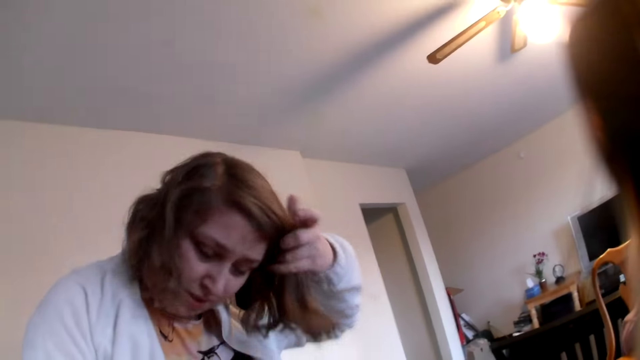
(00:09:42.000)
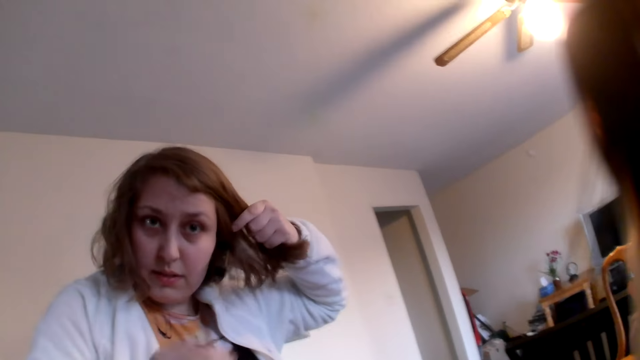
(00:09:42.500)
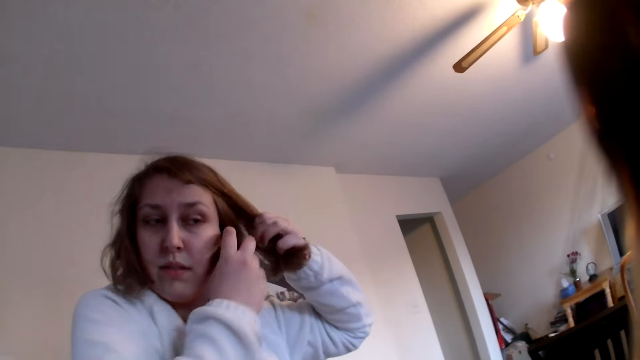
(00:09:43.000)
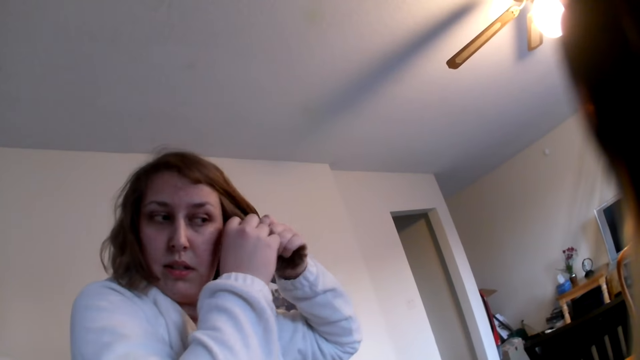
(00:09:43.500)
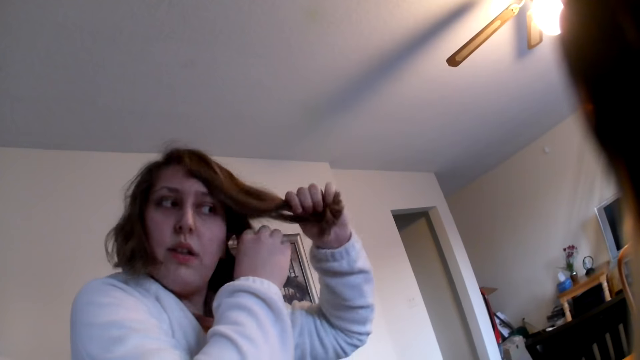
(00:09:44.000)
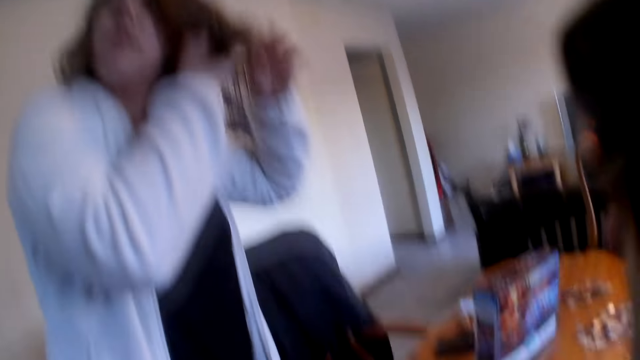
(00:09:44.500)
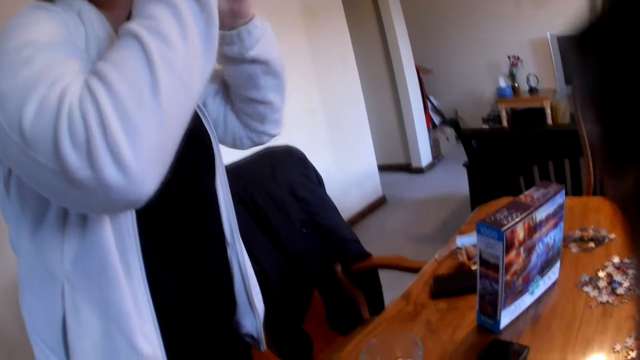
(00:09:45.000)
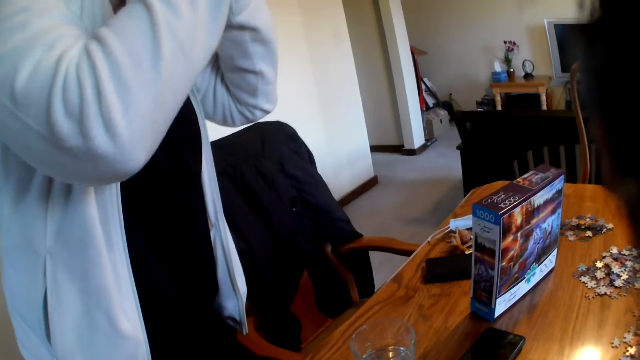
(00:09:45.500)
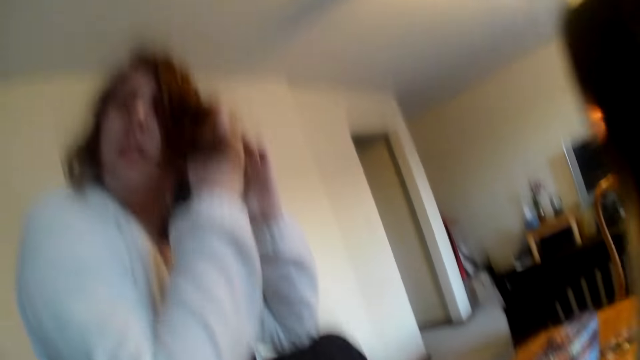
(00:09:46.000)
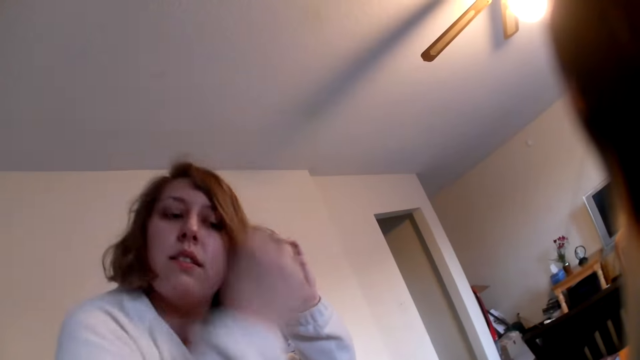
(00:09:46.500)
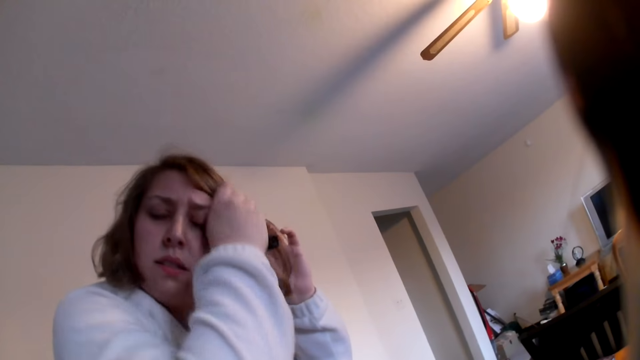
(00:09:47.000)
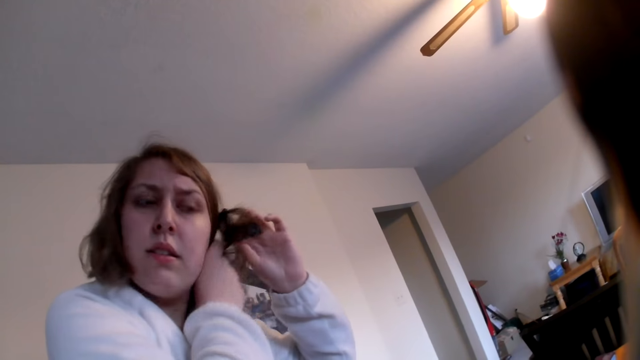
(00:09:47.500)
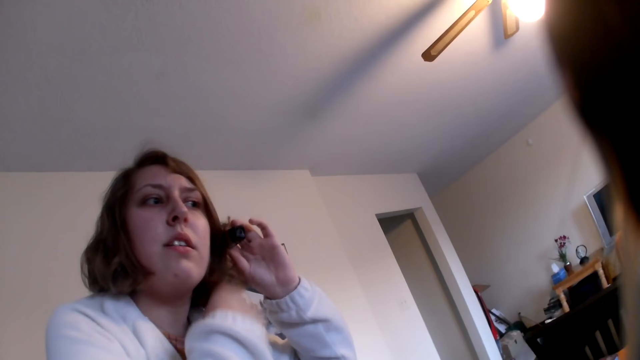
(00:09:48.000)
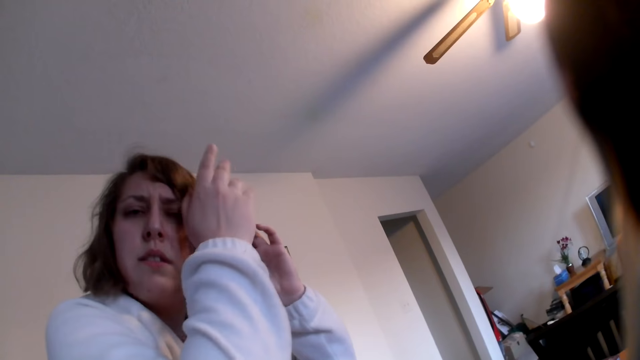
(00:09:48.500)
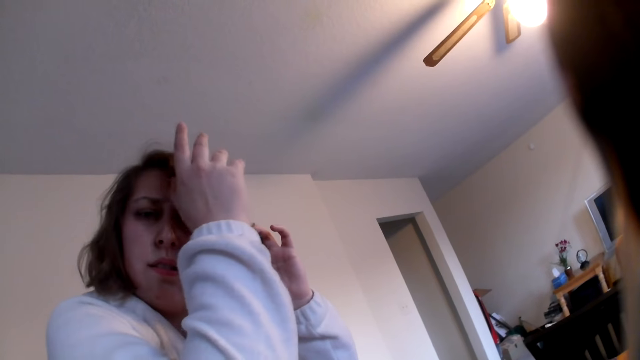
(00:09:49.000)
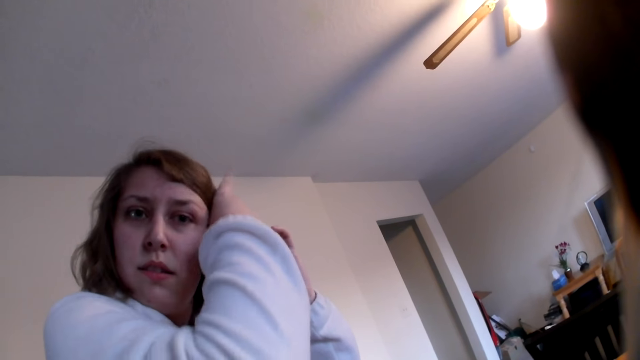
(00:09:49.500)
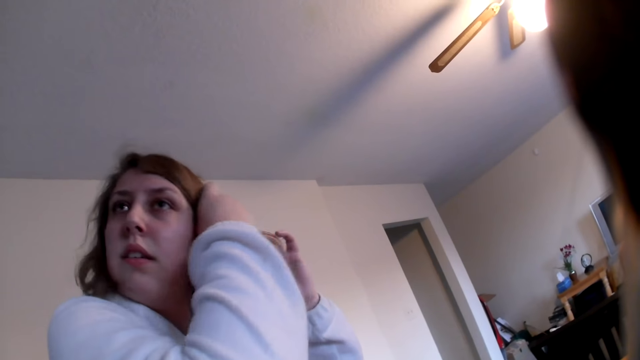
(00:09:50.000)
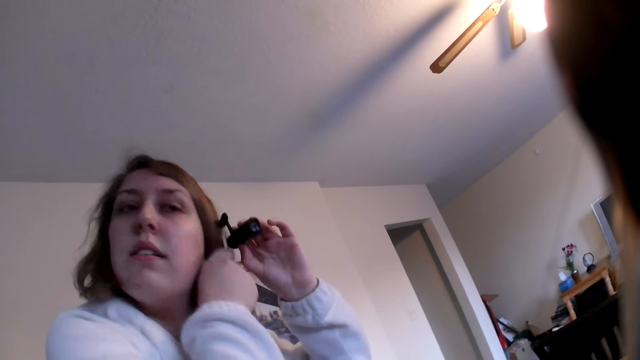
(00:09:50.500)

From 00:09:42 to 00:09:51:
A woman touches her hair. The camera wearer looks at the woman.

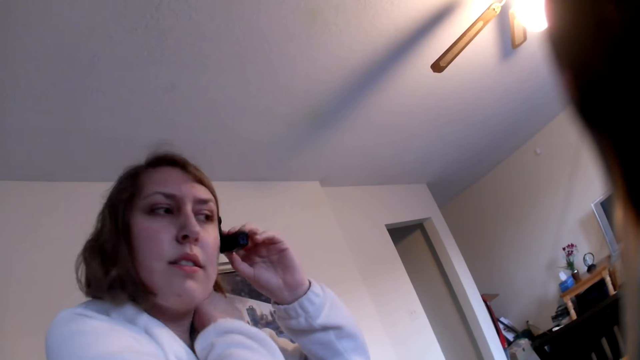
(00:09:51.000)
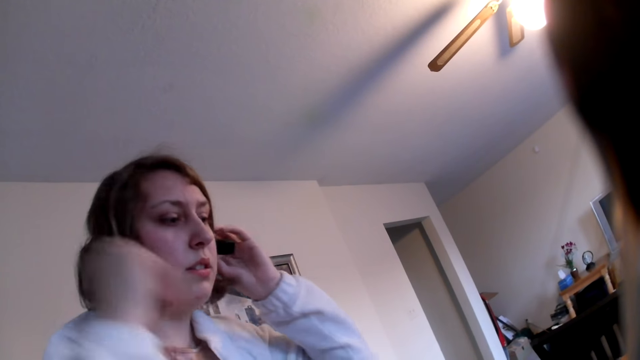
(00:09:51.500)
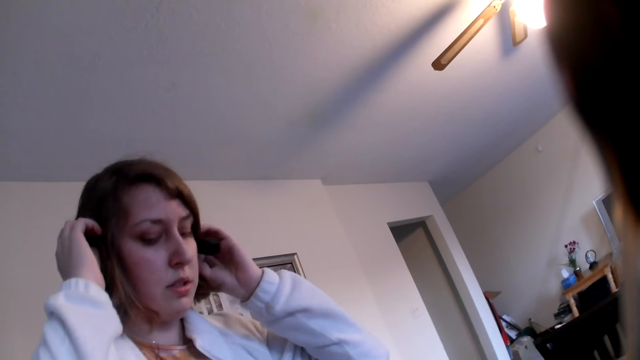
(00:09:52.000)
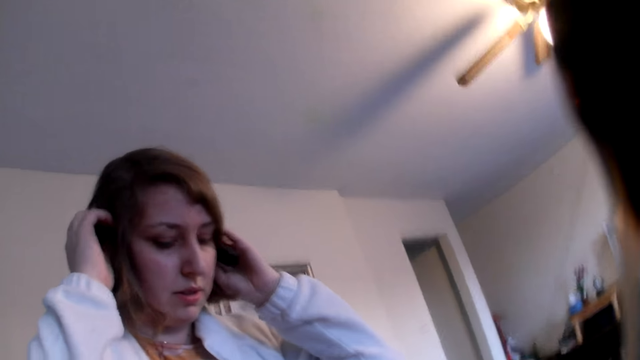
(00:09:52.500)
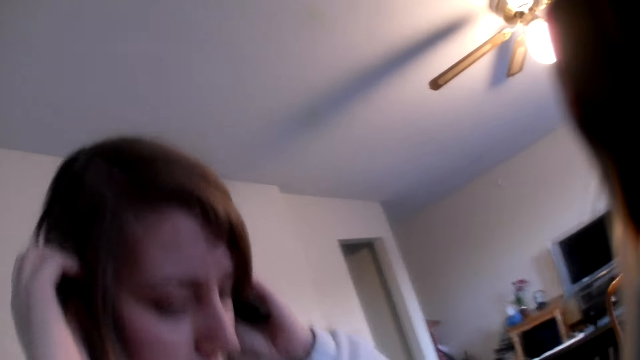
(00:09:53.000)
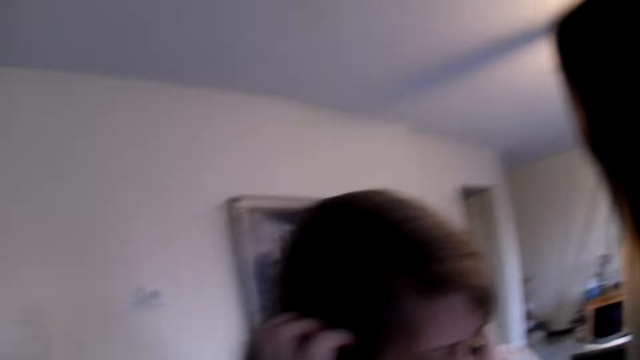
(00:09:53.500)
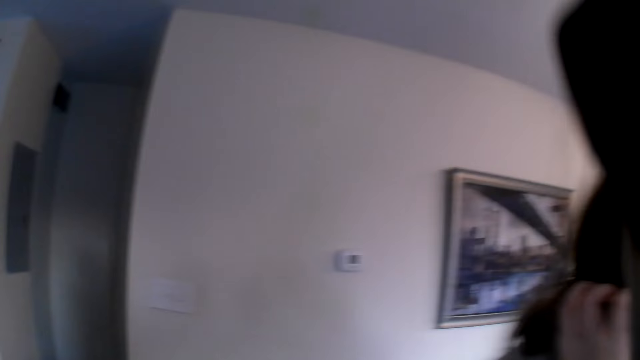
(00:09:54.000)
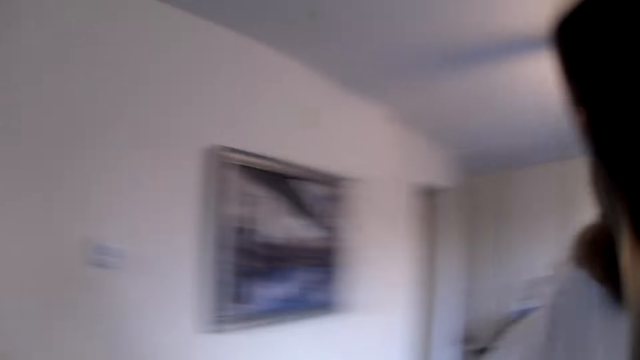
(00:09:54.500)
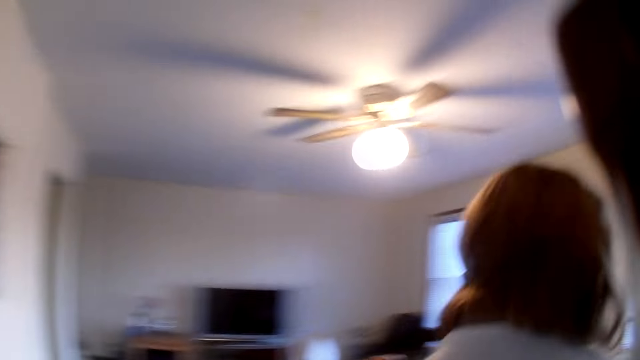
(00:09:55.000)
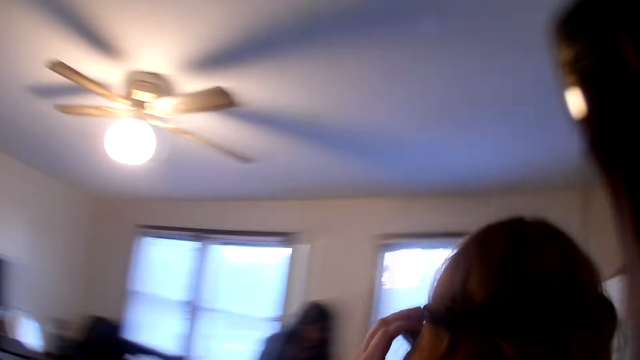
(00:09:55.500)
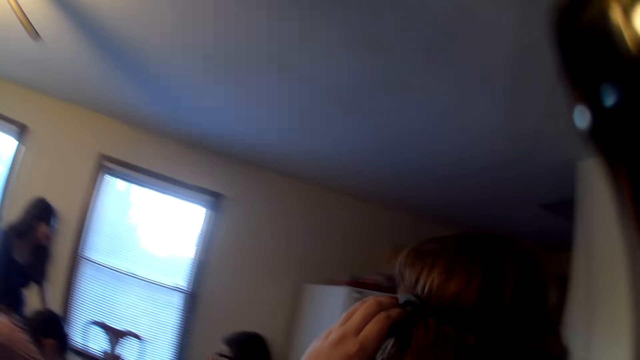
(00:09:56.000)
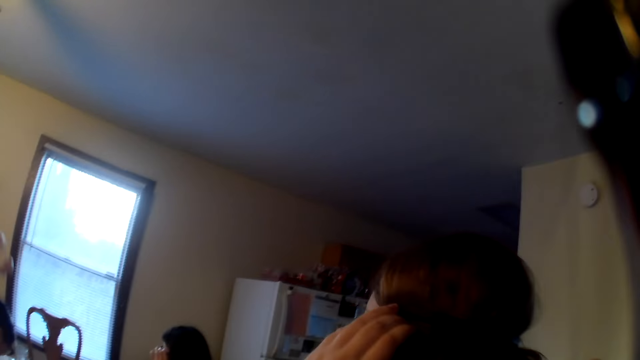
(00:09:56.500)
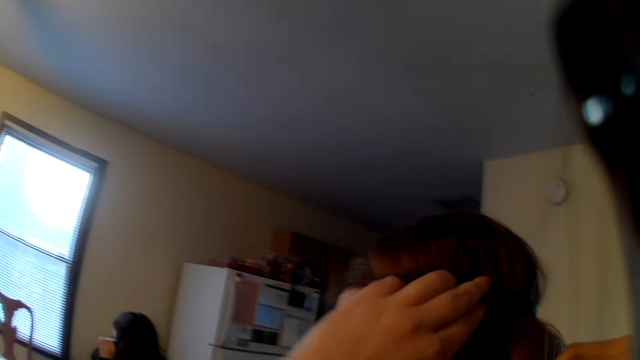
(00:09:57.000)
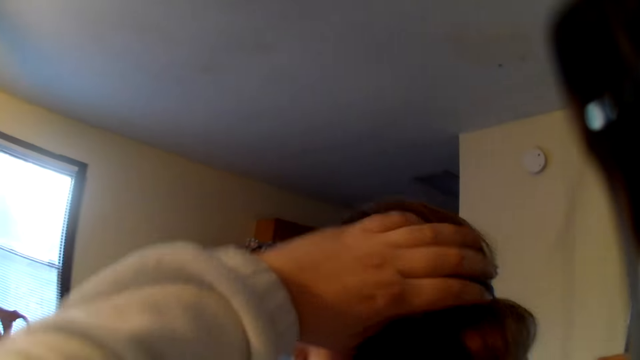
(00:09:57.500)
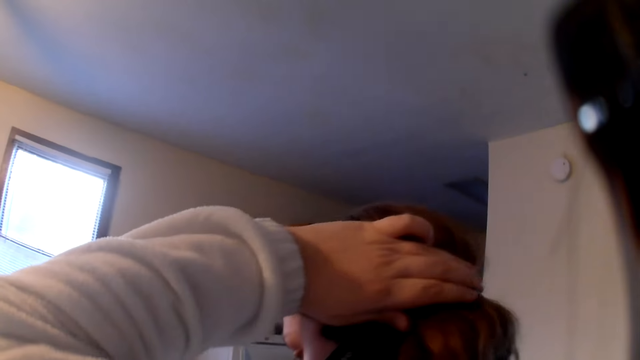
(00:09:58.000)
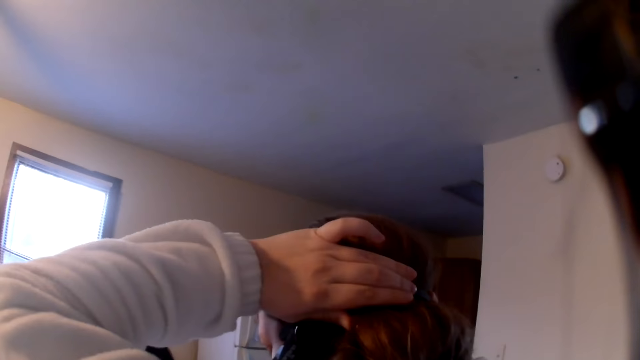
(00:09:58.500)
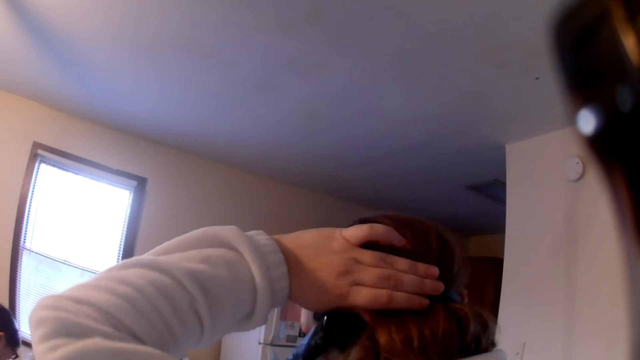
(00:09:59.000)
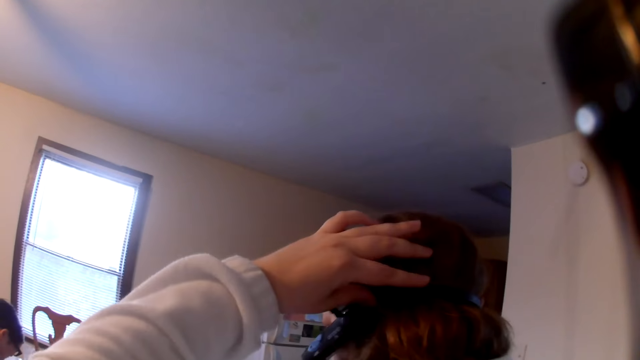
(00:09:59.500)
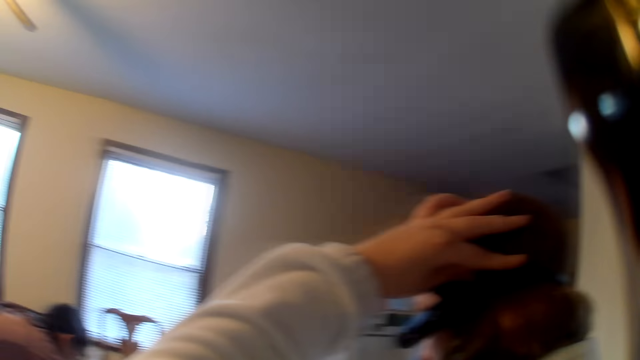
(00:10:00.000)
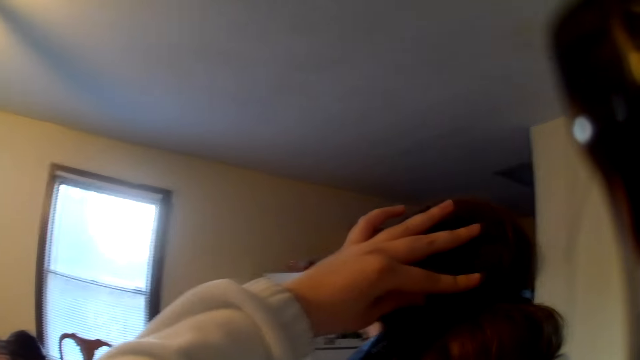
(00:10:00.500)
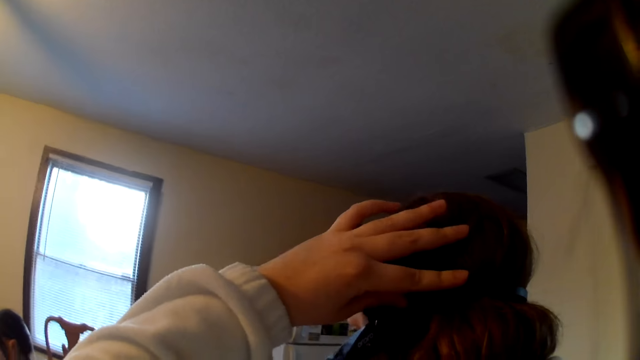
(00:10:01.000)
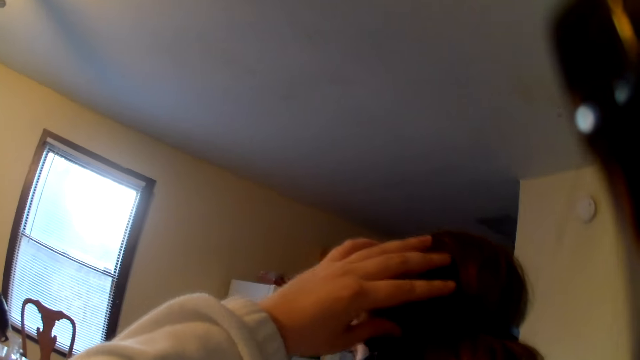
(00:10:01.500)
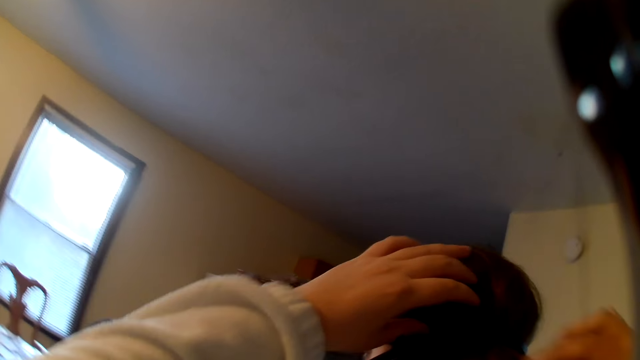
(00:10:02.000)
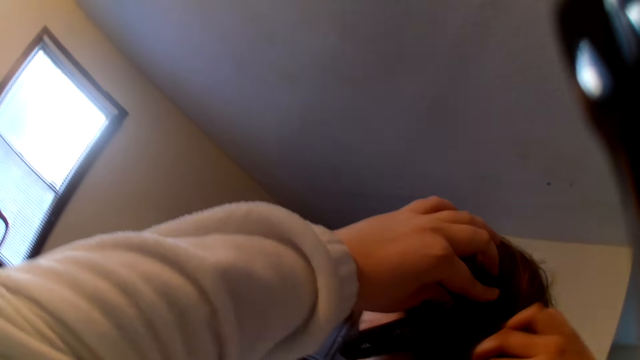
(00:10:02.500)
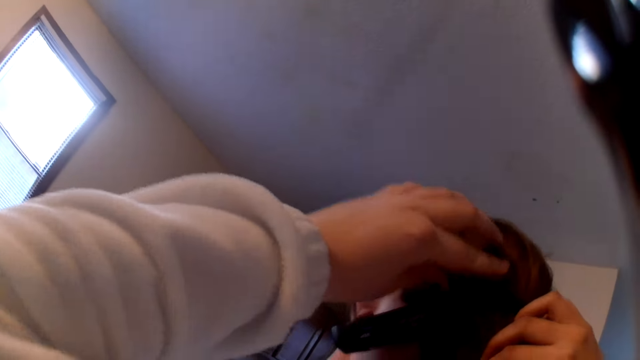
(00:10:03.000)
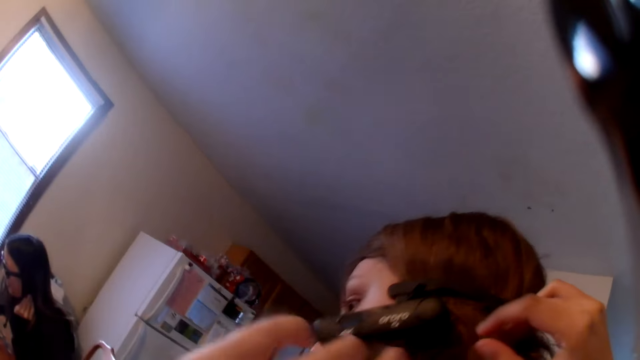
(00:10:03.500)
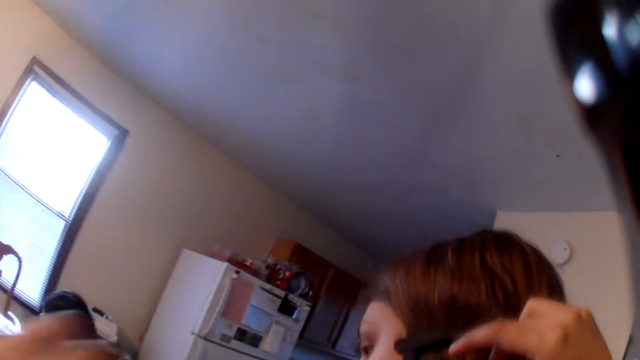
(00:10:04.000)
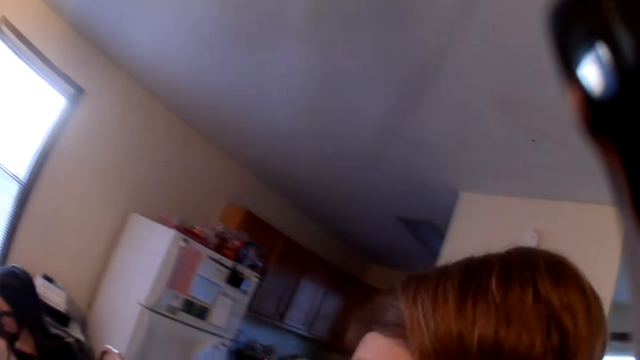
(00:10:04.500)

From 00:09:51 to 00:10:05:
A woman adjusts the headset. The woman moves. The camera wearer looks around the house. The woman walks in the house. The woman touches her hair. The woman adjusts the camera.
